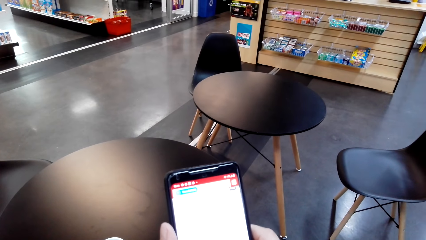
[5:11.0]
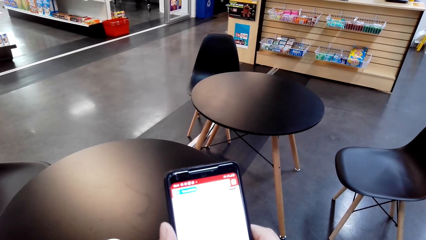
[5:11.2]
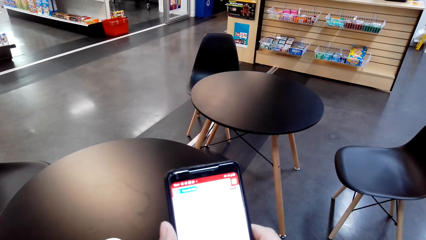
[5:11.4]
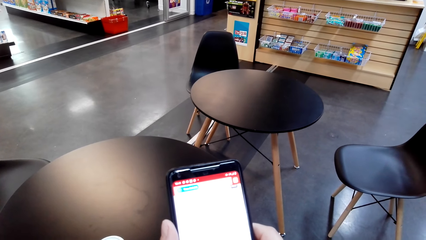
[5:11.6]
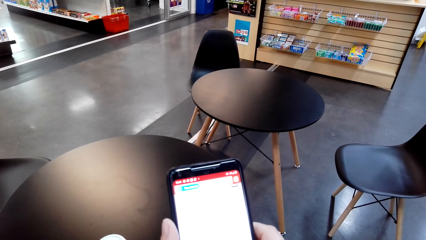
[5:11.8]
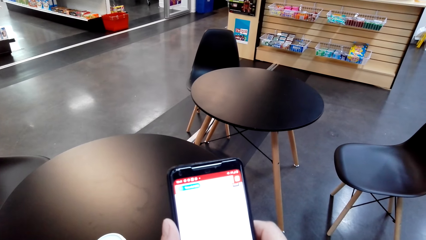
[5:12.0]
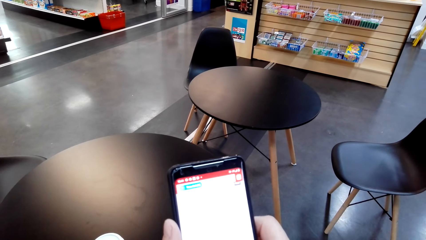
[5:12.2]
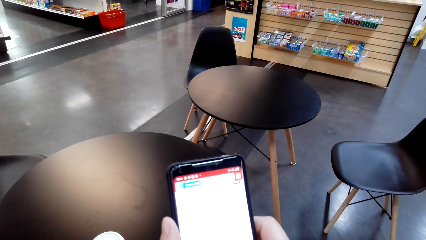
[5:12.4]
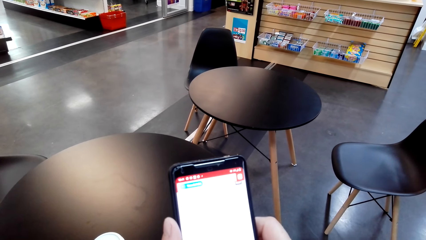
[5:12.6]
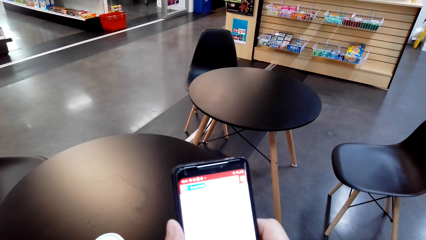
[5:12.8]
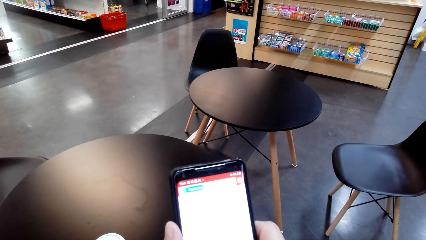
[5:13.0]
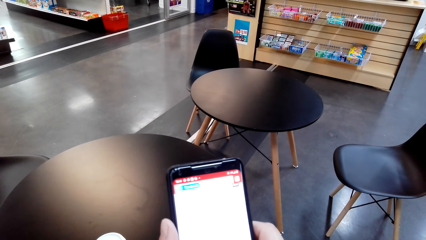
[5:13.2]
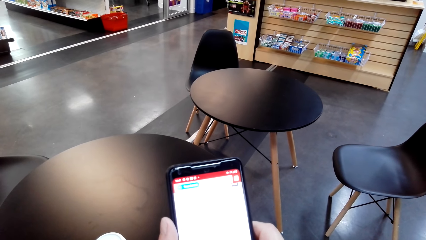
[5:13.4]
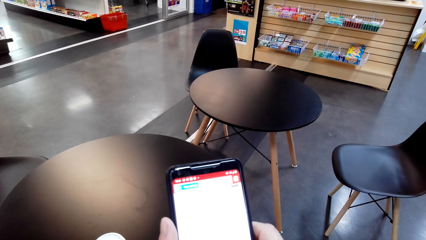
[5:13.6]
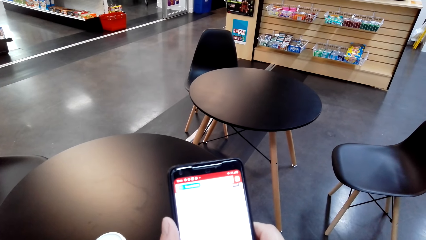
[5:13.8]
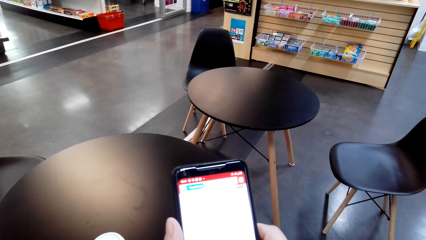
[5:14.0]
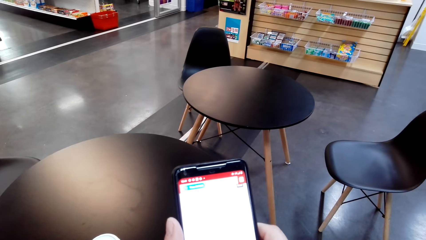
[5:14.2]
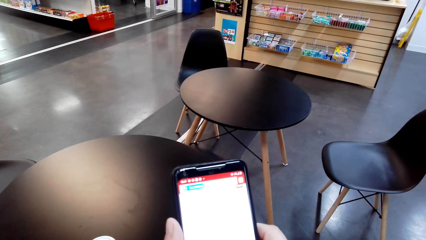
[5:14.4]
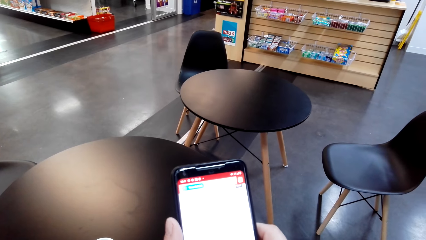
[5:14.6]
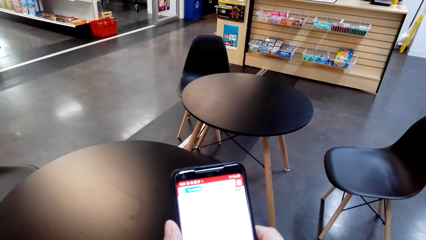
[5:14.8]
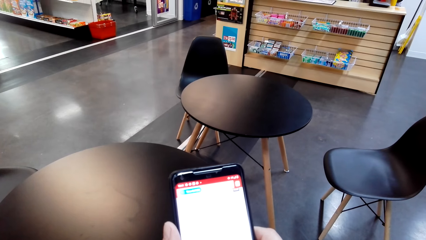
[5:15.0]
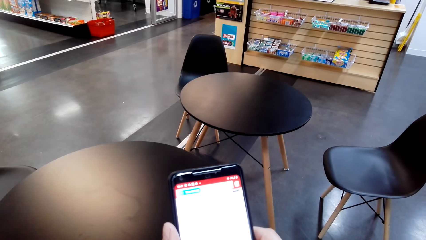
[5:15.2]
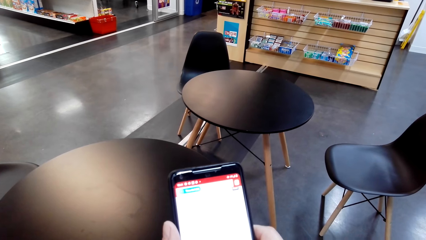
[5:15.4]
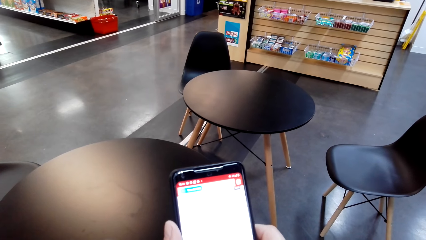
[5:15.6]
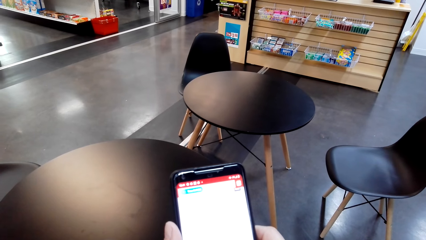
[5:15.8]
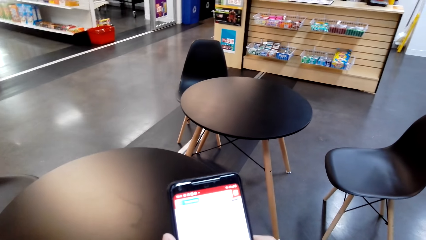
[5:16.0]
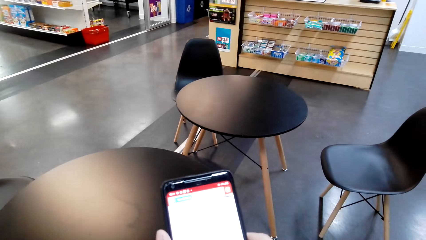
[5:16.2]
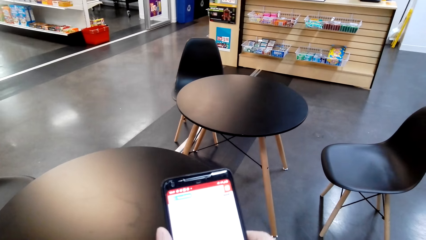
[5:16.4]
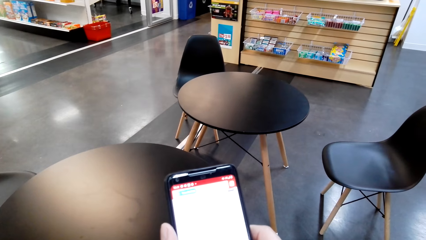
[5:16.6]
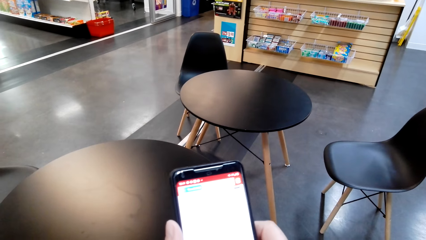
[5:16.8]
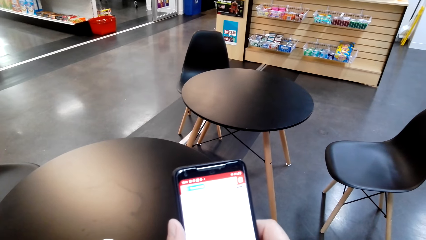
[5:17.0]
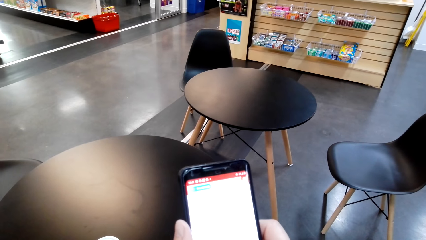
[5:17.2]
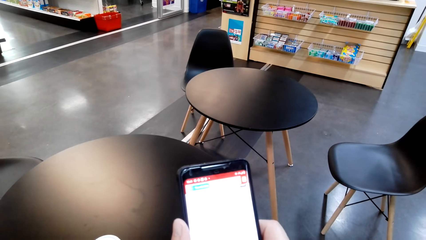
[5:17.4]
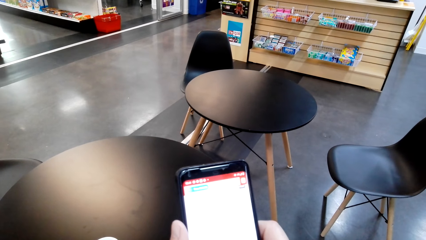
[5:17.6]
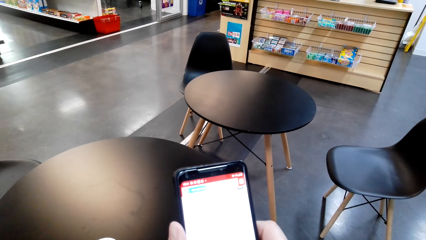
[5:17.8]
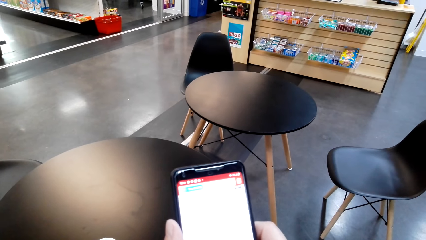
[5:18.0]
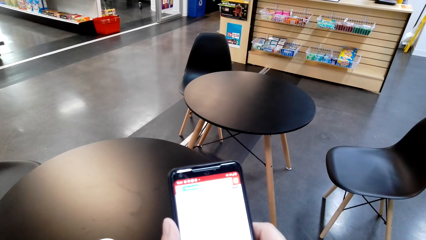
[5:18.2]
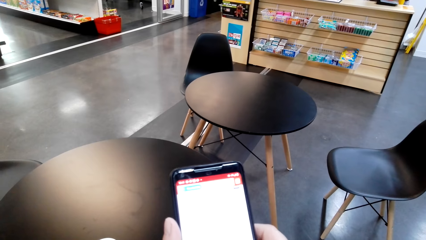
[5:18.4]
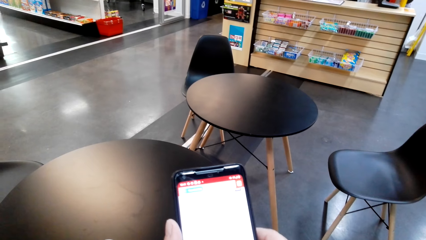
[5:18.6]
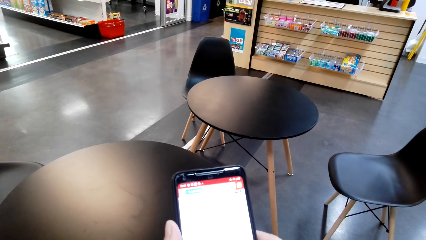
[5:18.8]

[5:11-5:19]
The camera wearer uses her phone.

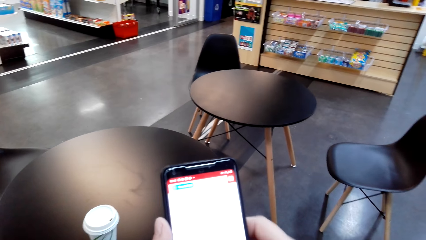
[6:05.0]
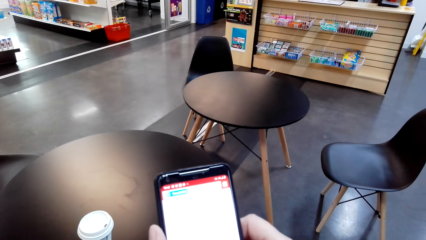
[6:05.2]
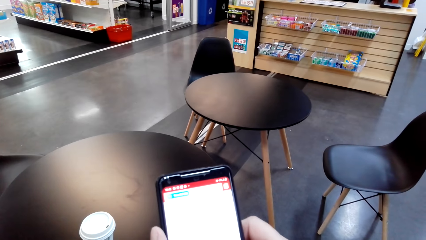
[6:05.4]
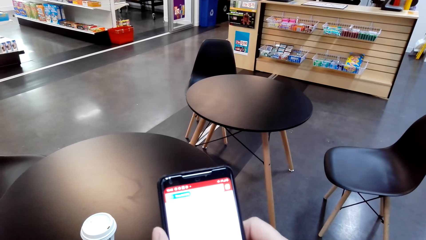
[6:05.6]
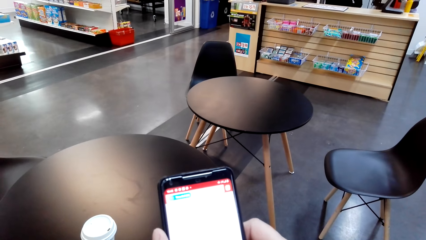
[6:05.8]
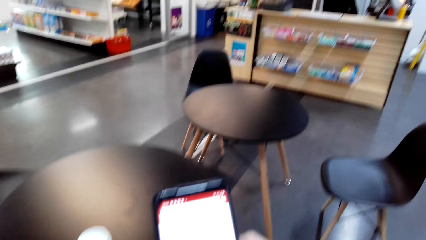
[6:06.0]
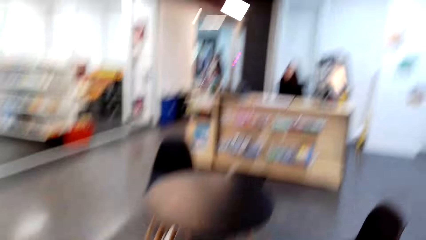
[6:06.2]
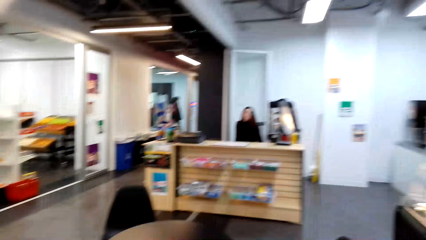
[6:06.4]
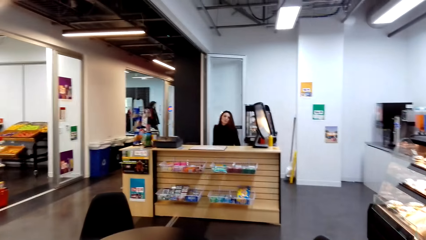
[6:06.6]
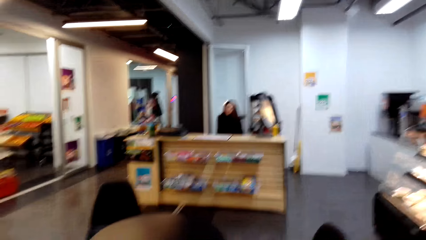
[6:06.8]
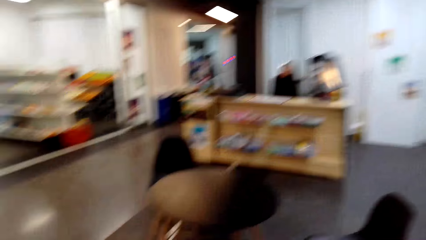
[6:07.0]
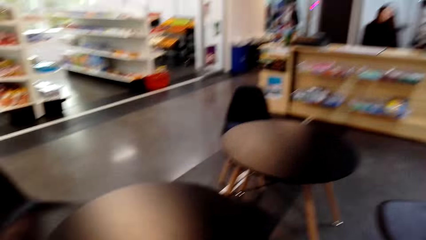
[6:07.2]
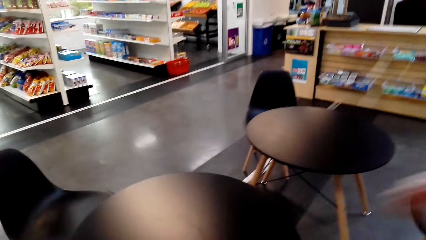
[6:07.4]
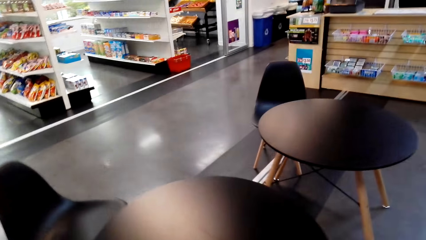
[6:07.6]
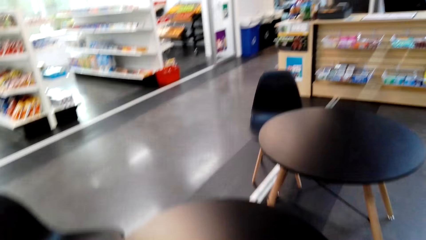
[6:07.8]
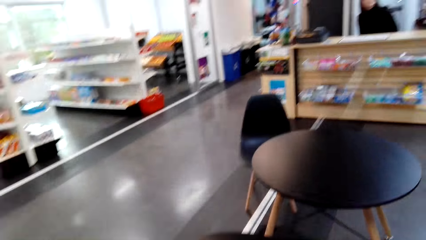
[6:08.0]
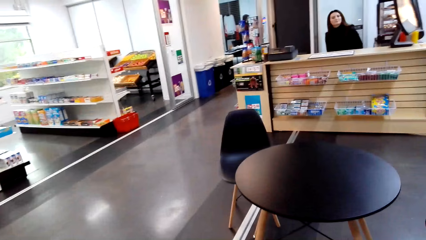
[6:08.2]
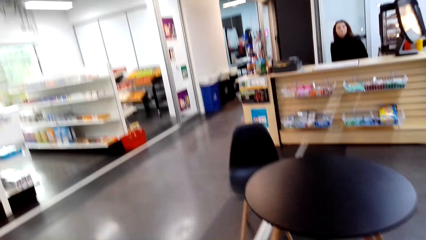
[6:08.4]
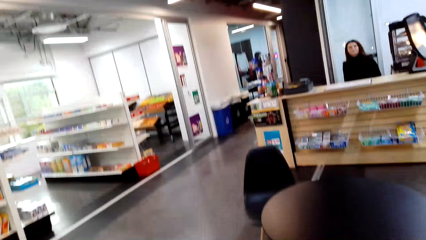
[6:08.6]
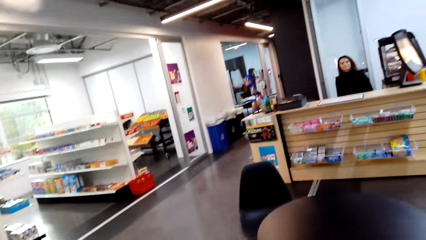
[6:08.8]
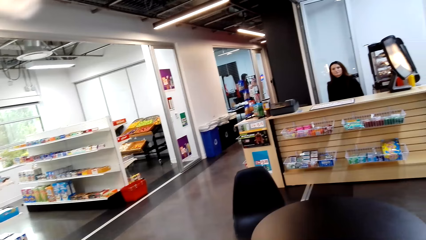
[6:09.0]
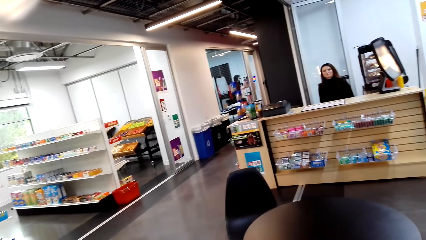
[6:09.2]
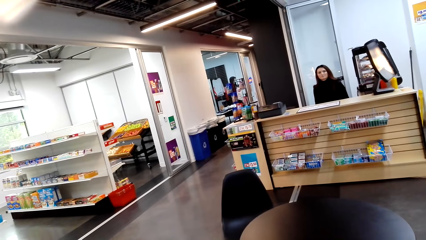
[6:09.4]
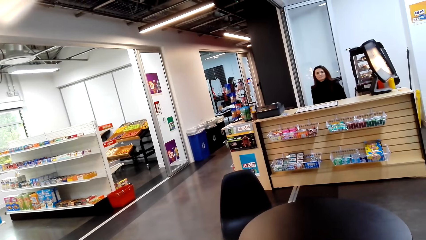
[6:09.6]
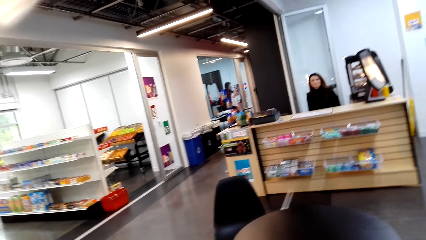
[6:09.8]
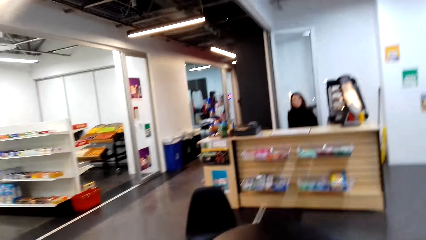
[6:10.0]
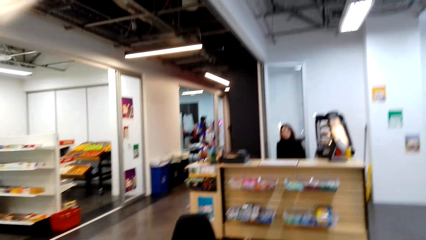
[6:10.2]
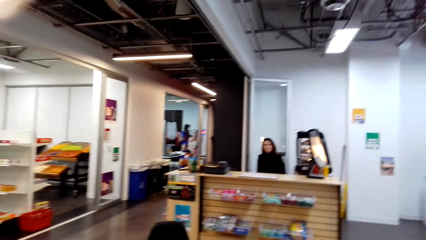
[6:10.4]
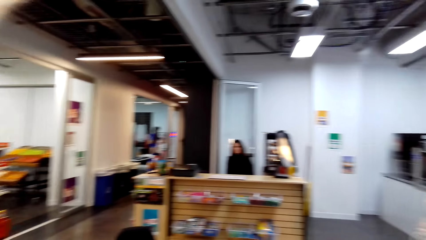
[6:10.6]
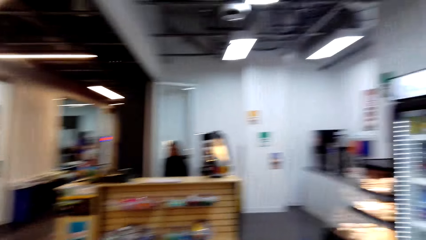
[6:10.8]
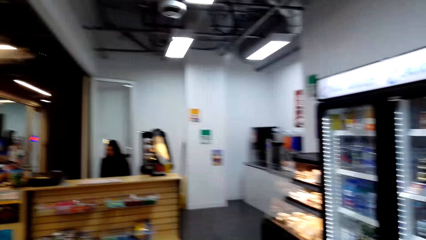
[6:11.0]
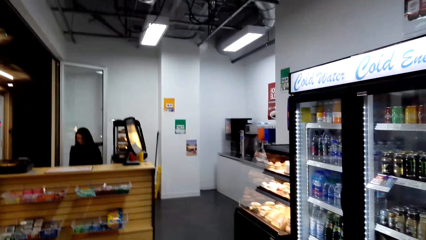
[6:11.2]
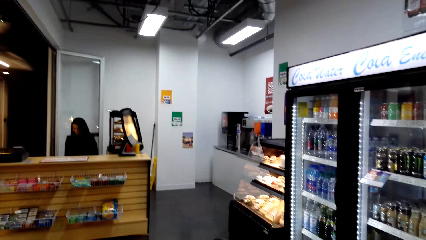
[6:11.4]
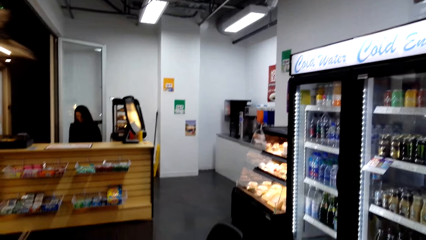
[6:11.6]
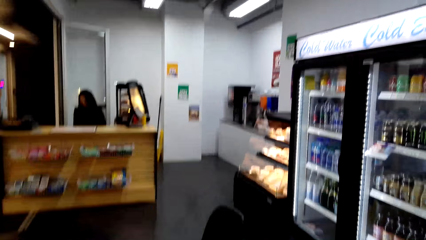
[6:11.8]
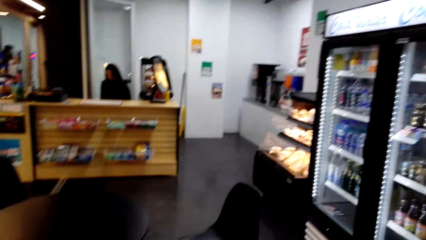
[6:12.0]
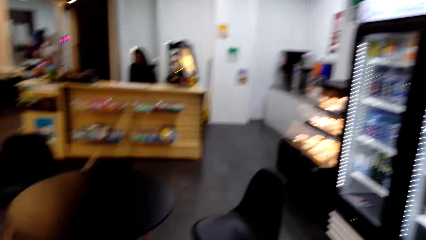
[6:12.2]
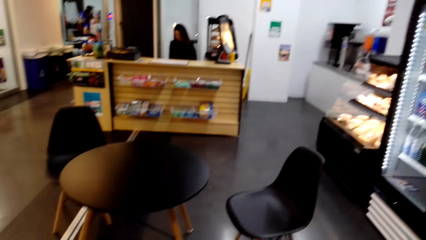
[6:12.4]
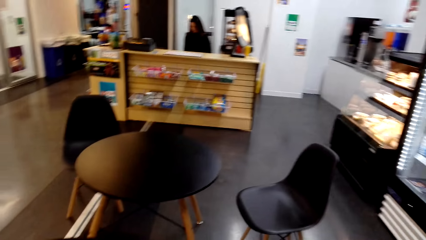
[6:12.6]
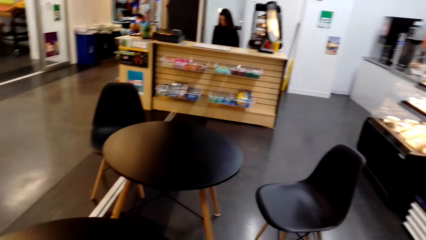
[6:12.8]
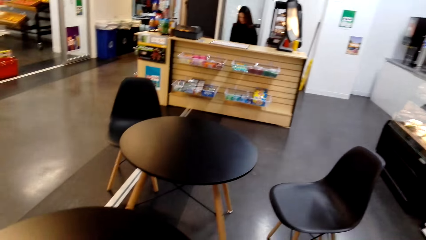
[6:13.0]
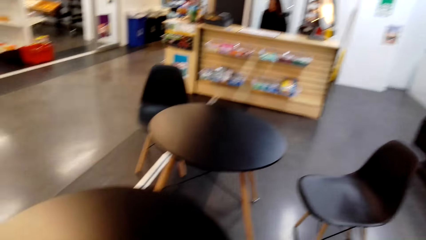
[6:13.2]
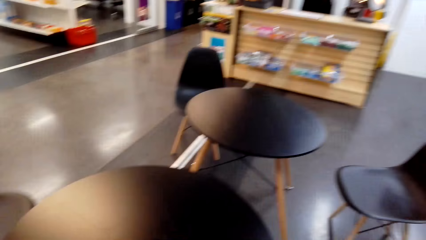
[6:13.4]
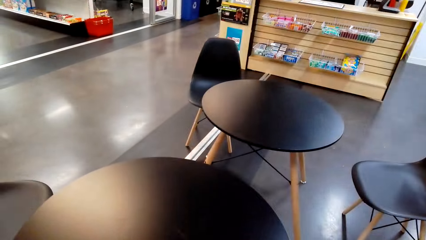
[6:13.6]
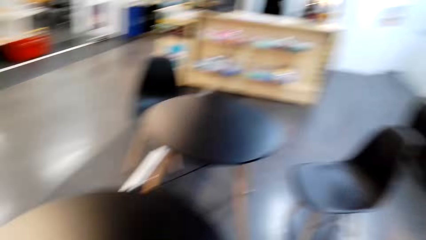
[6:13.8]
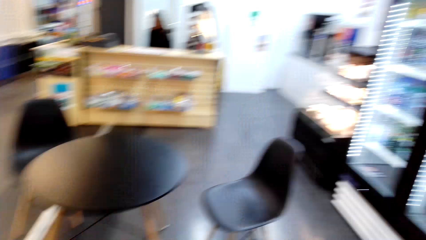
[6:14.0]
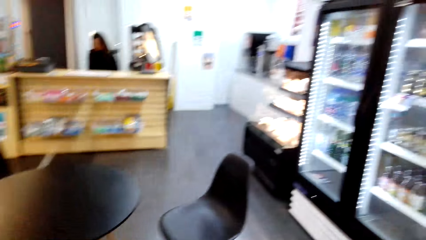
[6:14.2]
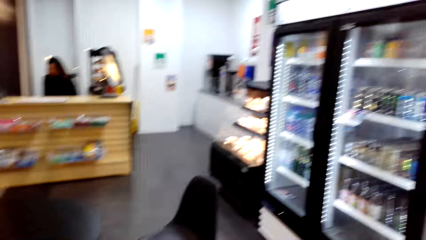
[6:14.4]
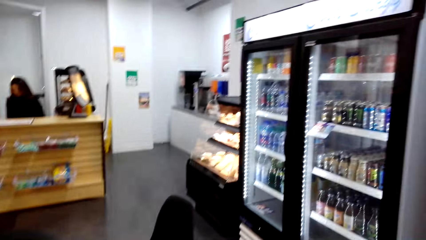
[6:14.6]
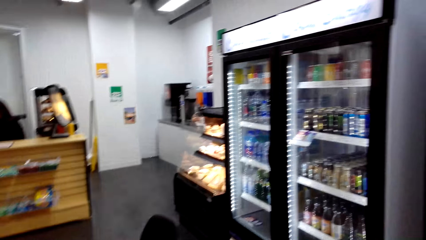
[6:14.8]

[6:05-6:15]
The camera wearer stands from where she was seated. A lady sits at the counter desk.
